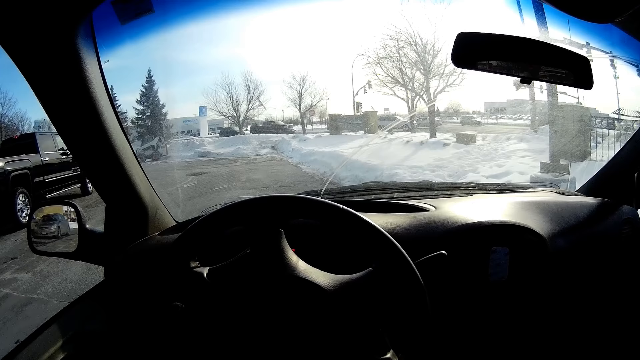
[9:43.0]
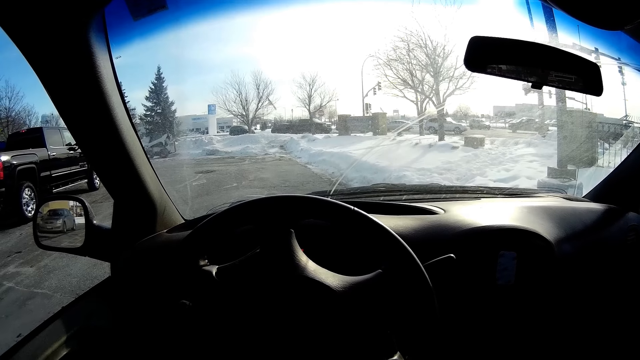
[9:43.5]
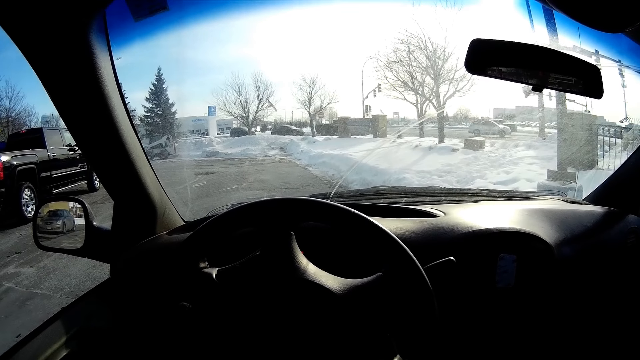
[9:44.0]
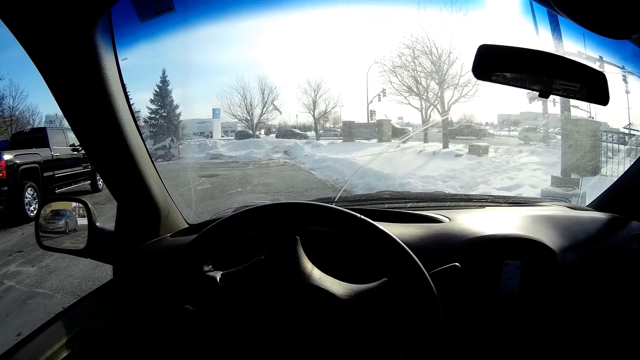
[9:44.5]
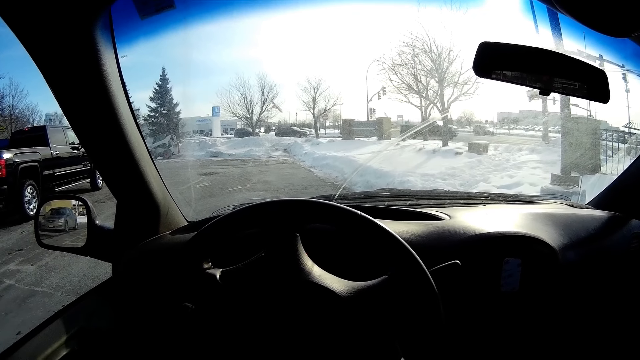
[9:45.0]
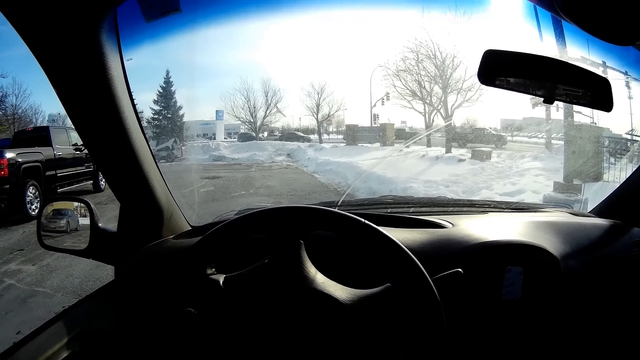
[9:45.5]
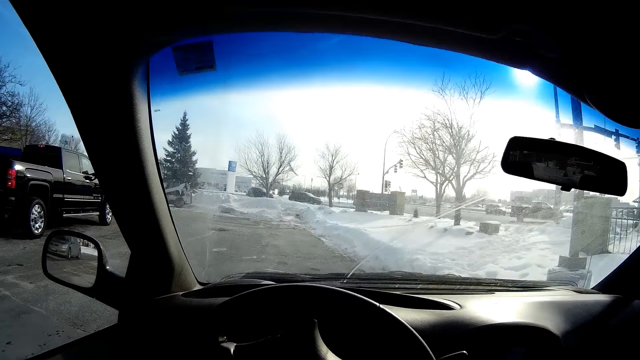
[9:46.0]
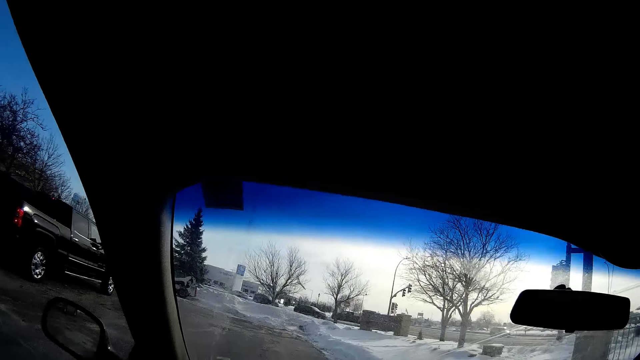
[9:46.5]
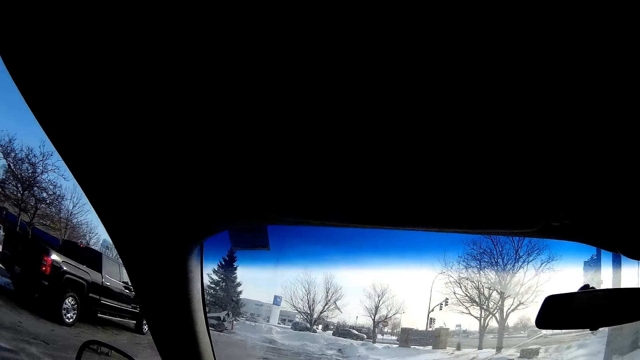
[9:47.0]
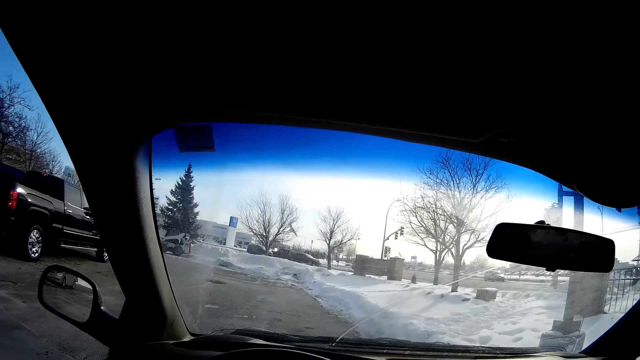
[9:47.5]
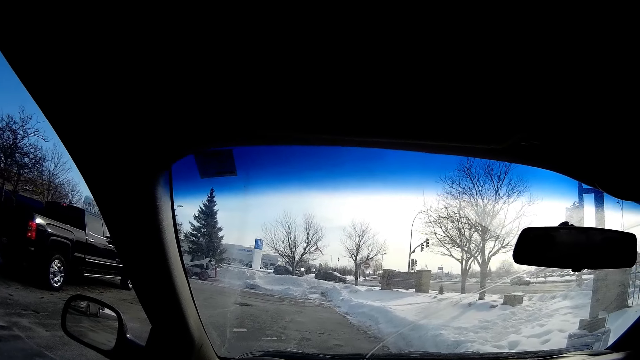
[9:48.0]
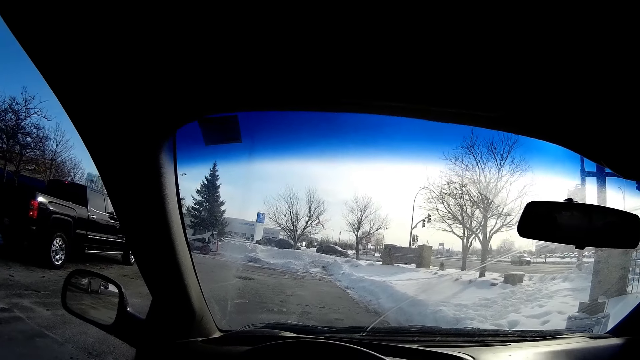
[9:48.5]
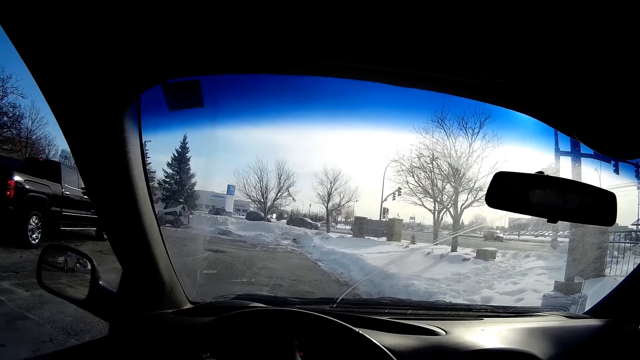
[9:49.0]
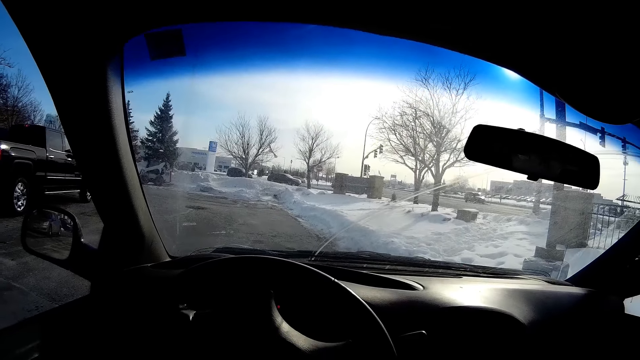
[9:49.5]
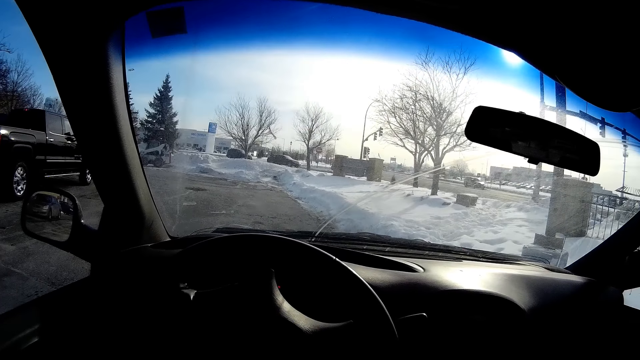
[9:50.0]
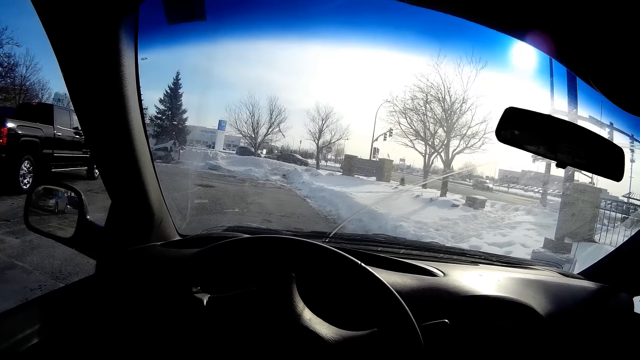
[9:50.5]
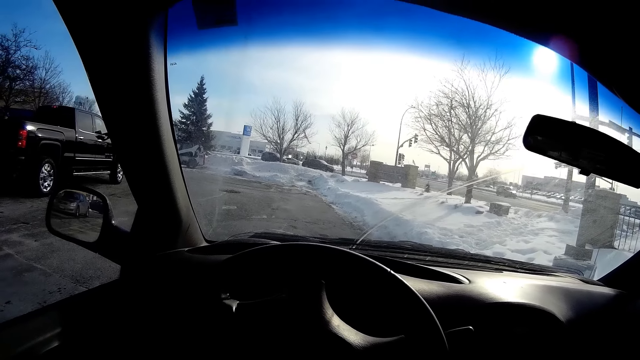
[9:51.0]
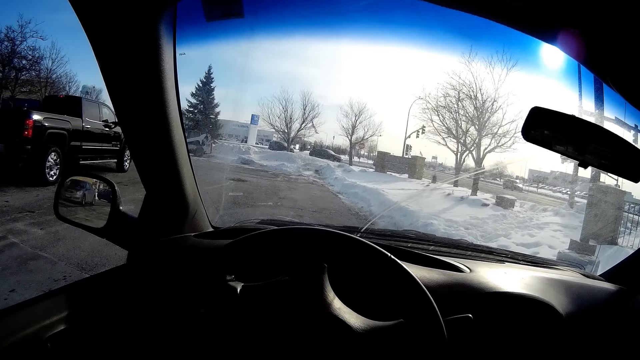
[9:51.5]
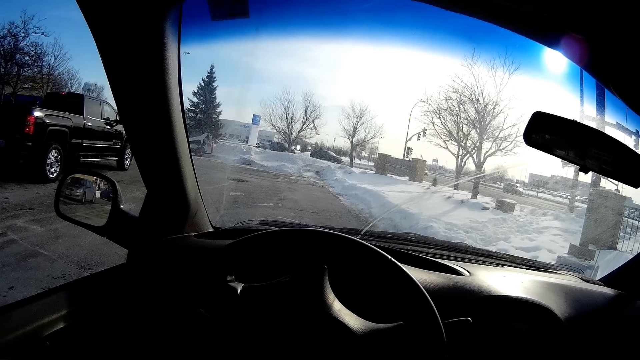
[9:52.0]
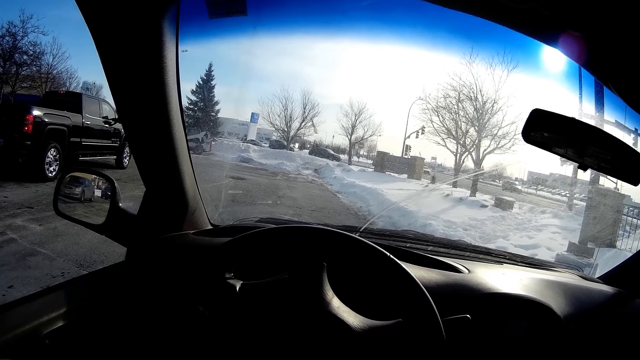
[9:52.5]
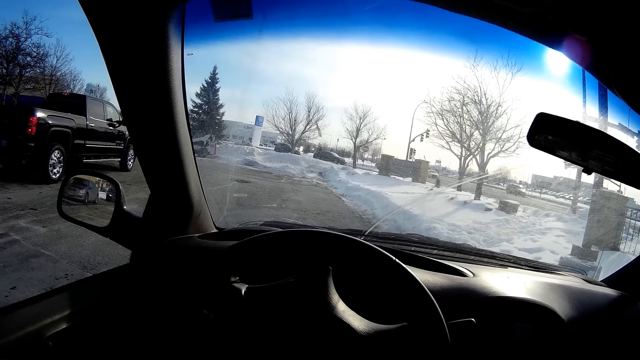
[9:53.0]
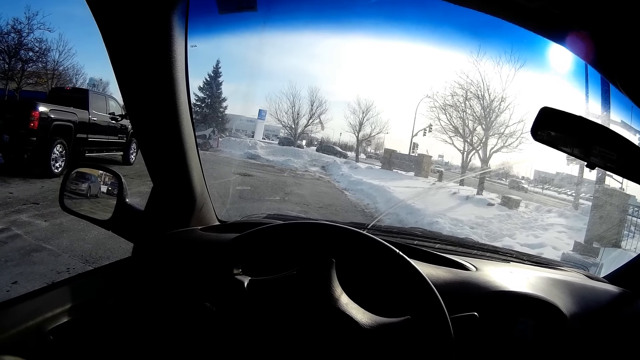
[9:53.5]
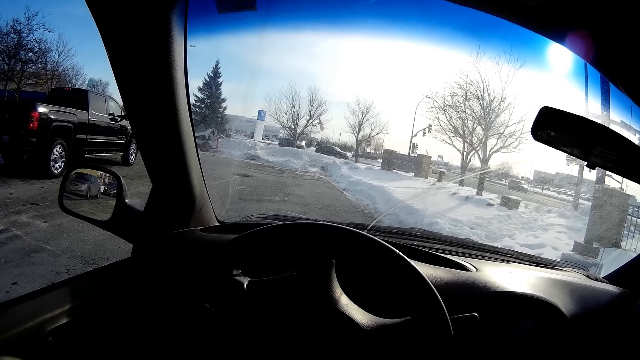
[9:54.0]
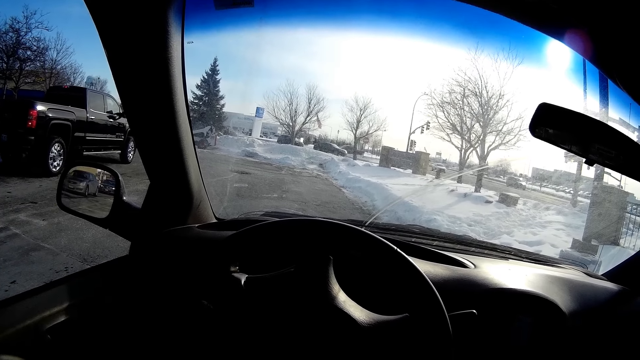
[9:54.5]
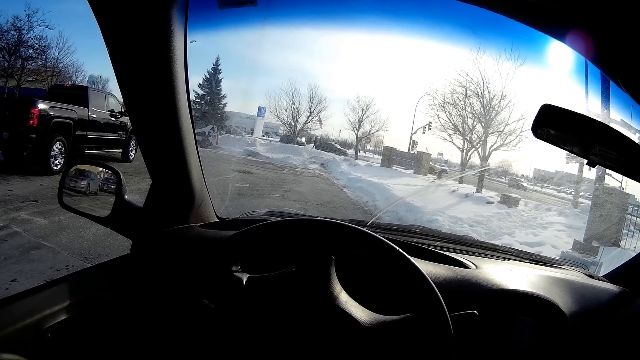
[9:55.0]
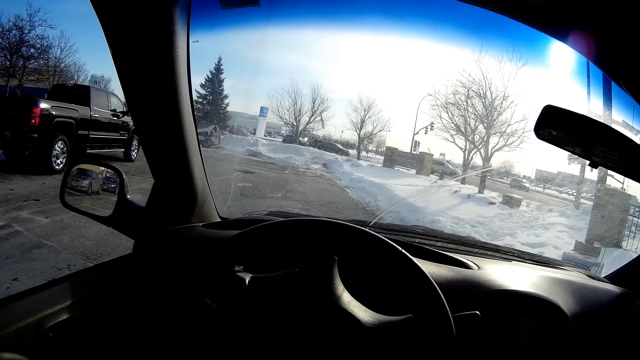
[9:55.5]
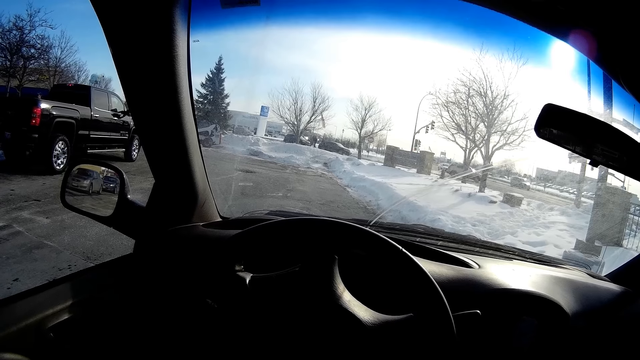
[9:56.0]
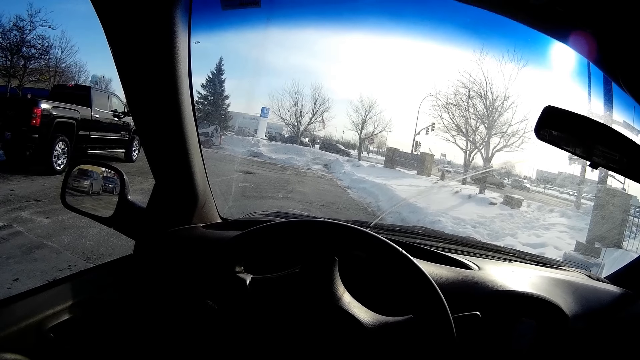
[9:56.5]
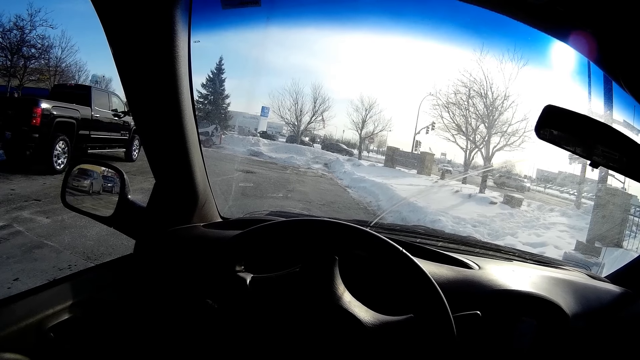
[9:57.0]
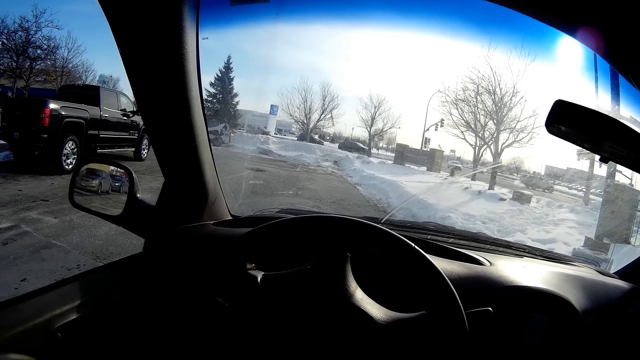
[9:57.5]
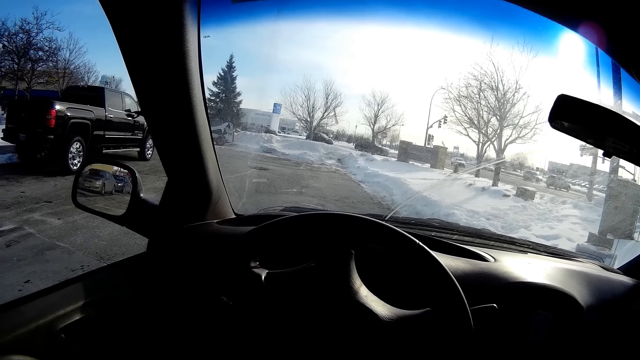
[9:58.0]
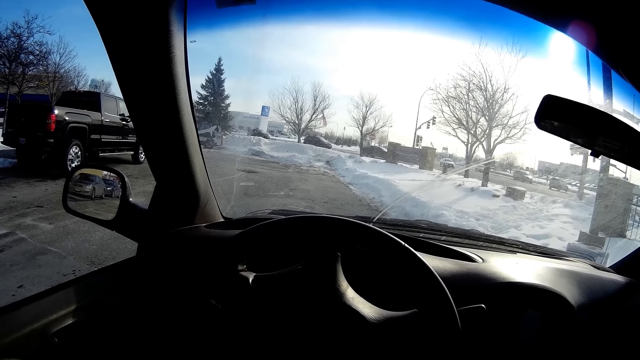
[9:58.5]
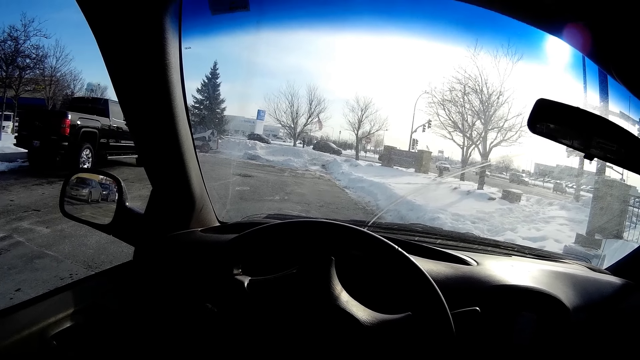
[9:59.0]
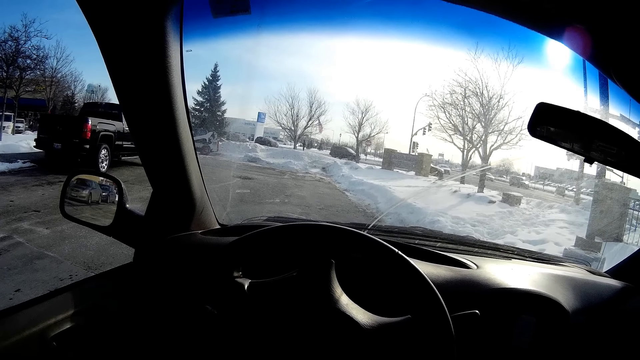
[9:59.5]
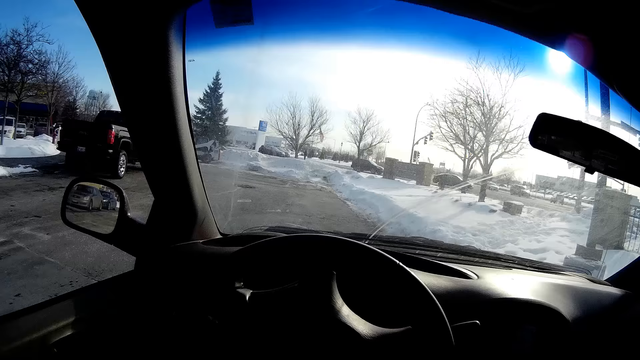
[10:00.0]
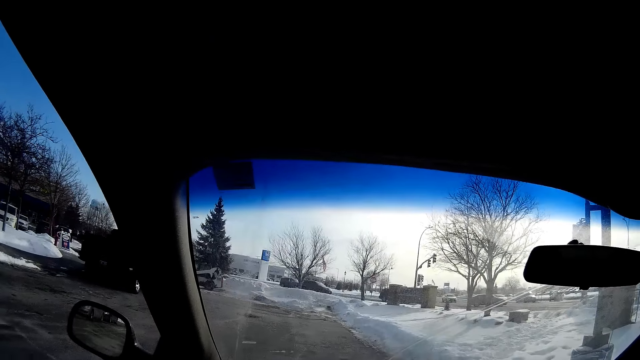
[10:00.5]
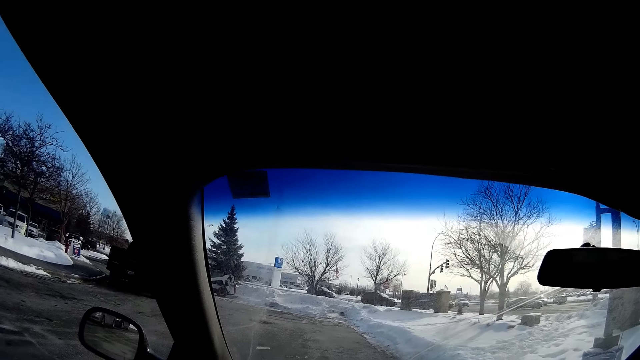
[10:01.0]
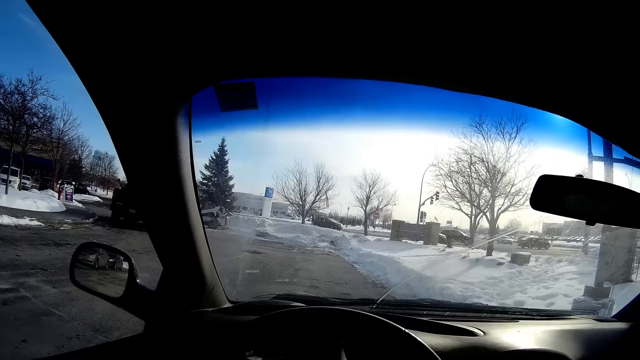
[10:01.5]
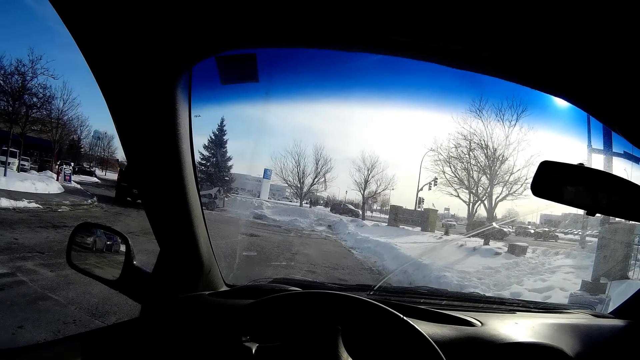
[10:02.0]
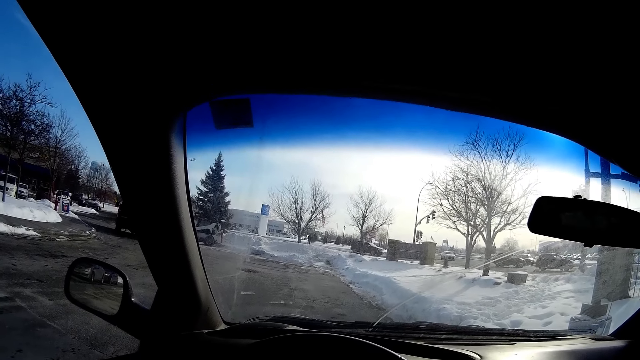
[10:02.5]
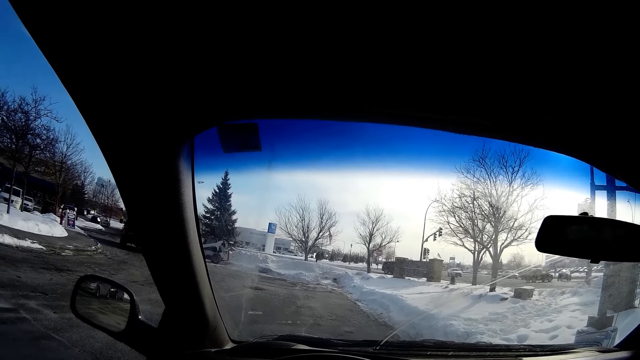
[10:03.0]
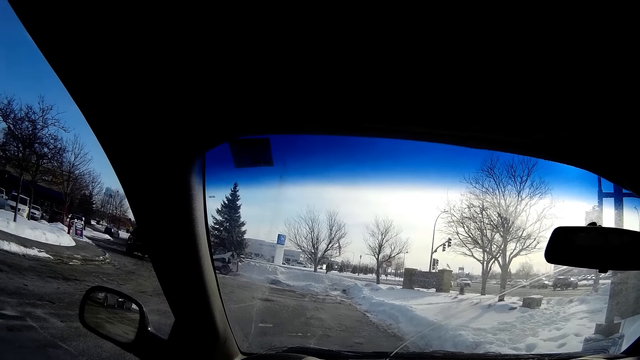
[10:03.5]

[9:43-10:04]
A black car in front of the camera wearer drives off.
